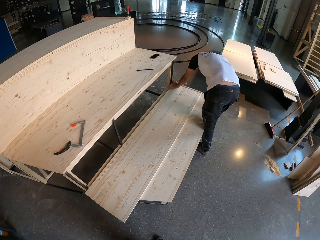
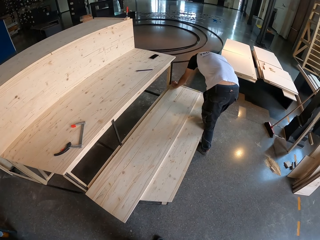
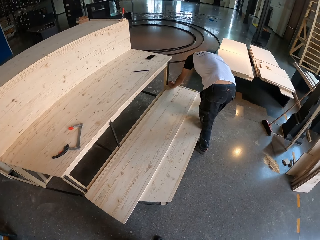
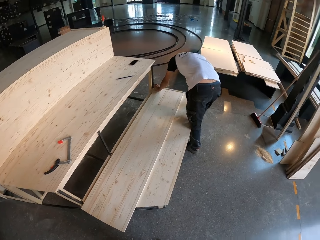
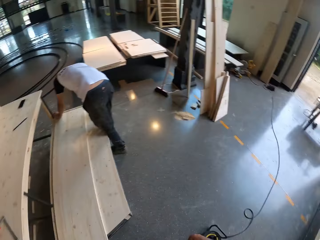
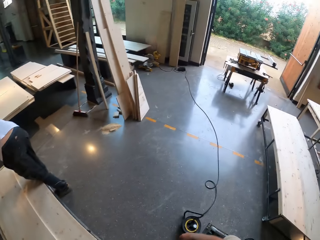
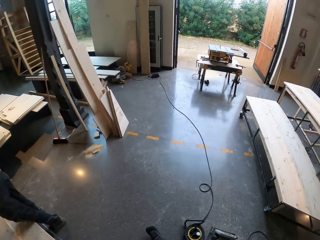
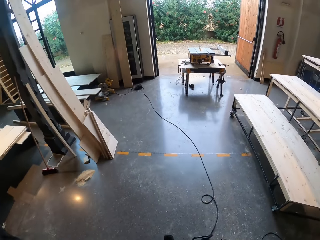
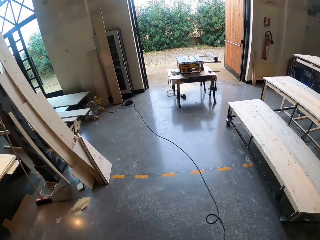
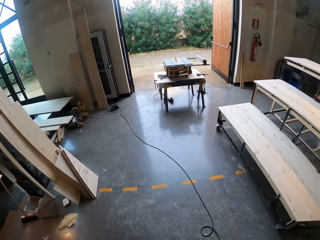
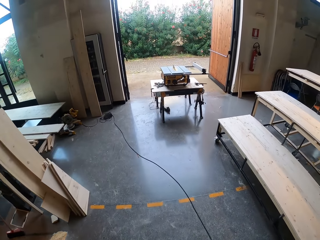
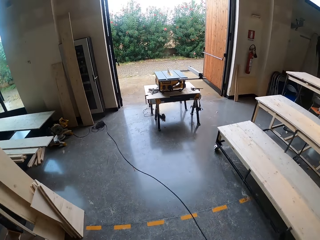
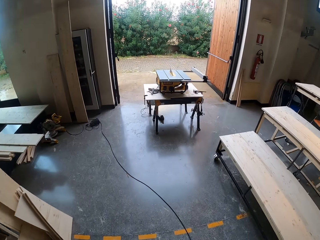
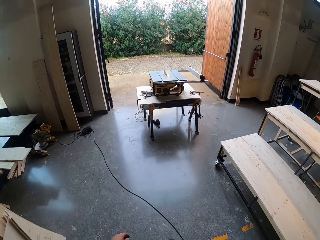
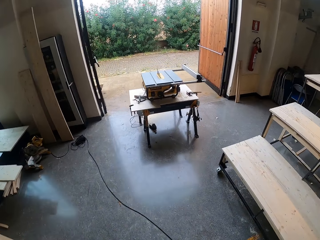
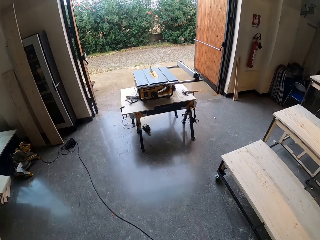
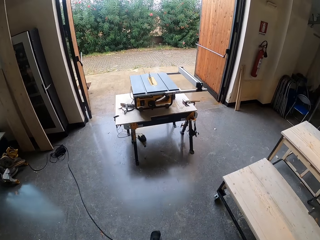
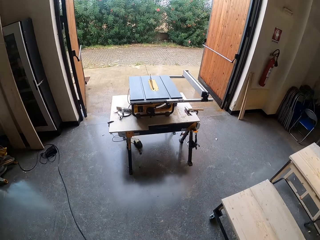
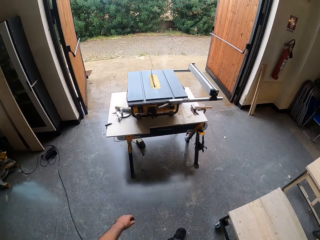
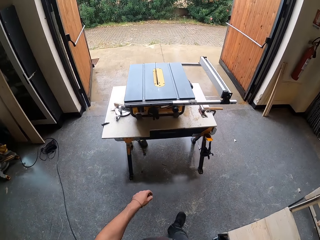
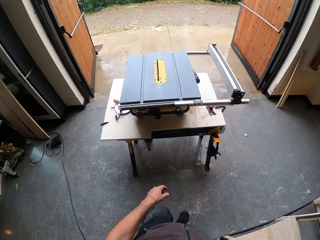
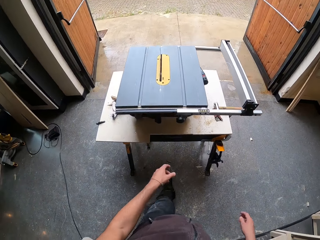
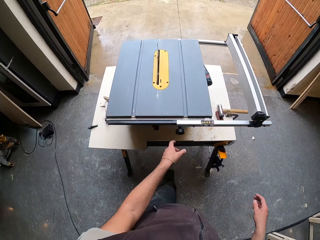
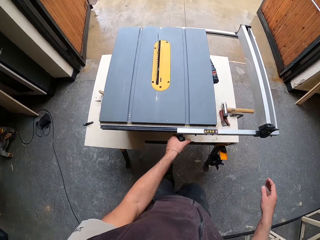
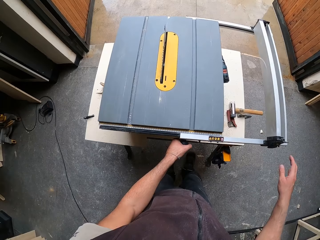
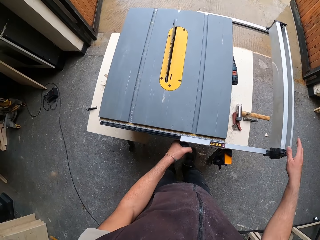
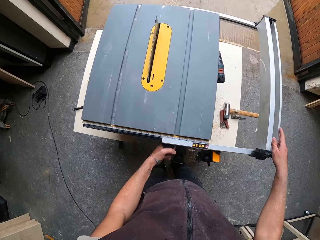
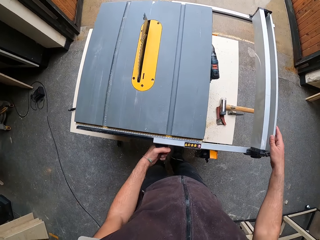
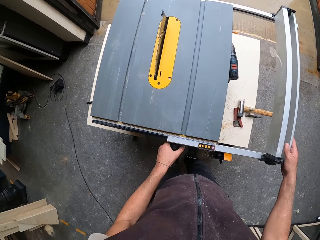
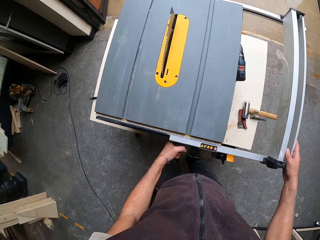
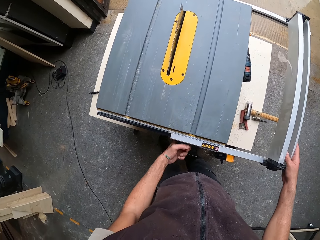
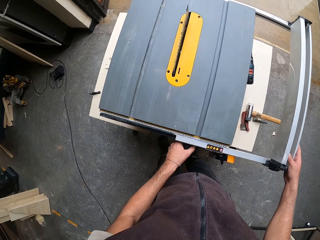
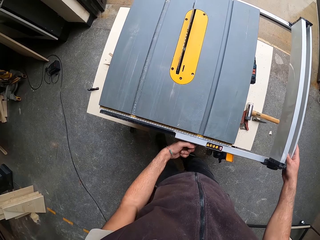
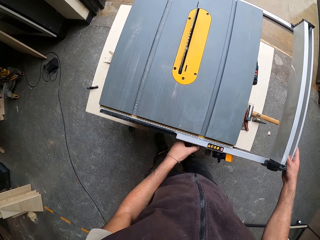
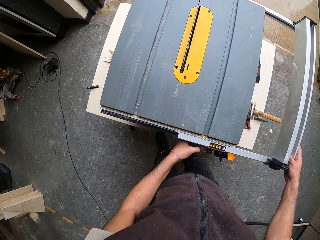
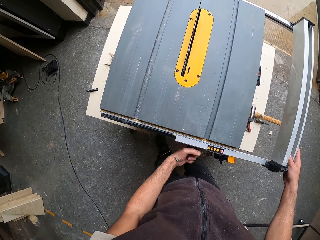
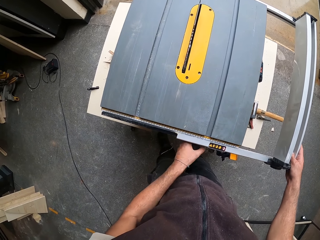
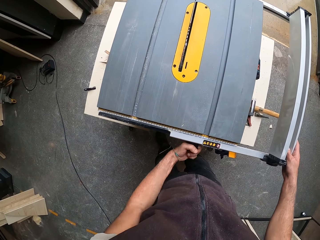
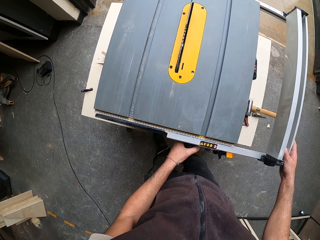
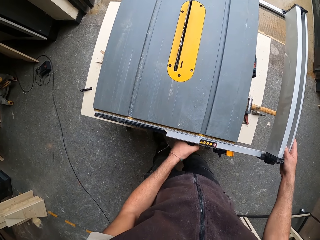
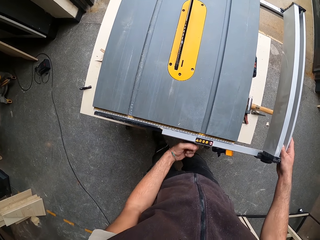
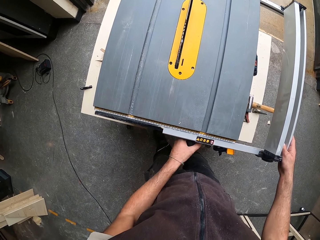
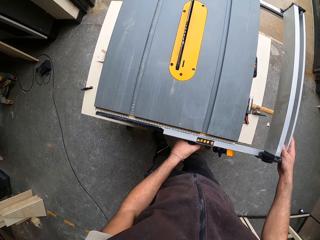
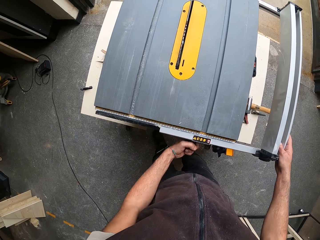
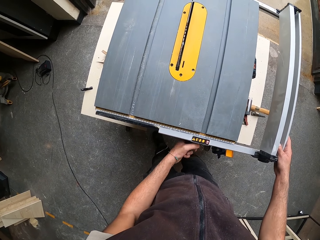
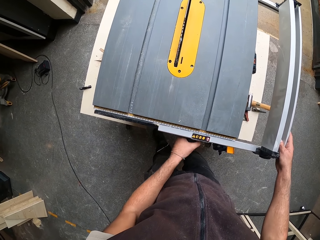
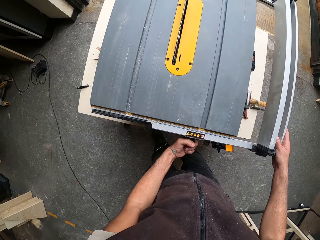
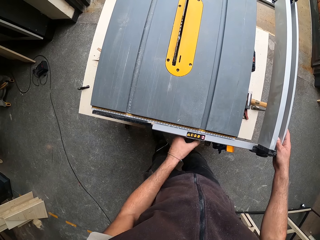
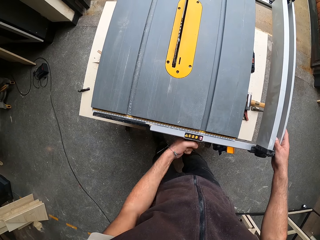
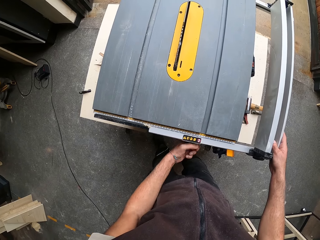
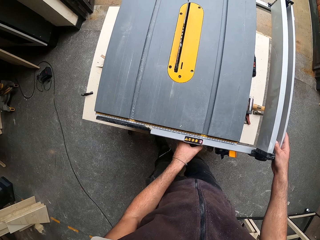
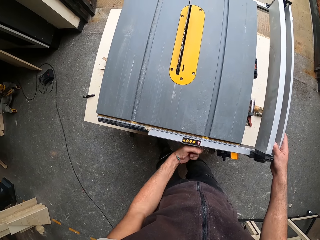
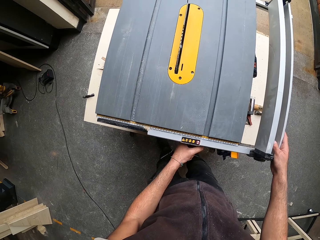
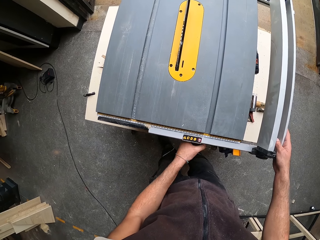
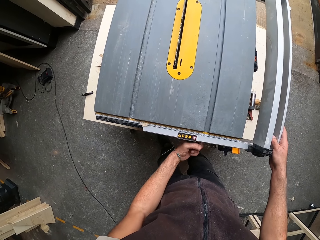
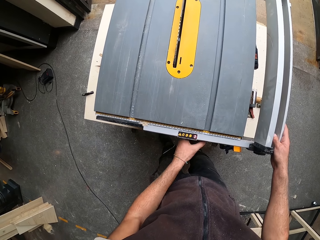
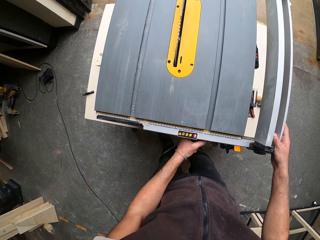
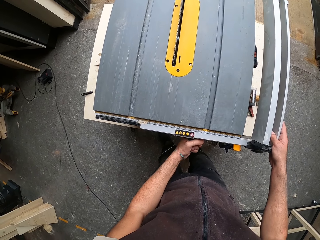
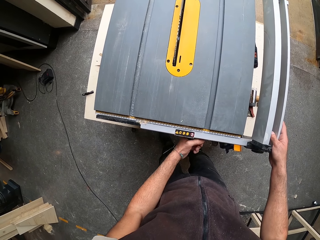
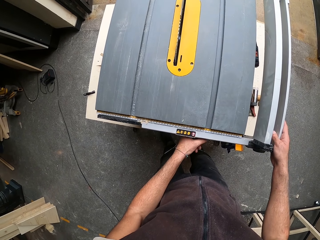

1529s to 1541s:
The camera wearer walks to the cutting machine. They adjust the cutting machine fence with both hands.

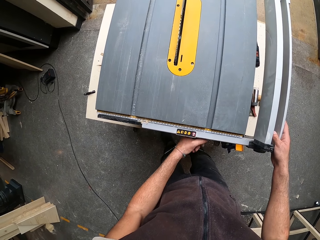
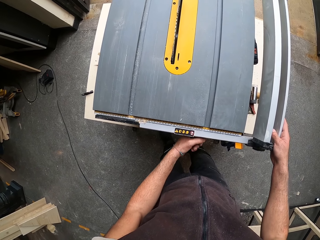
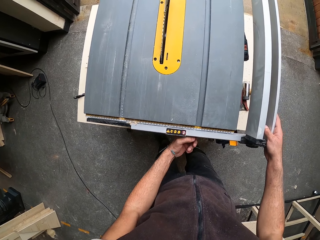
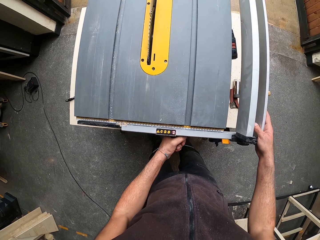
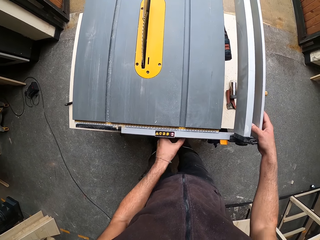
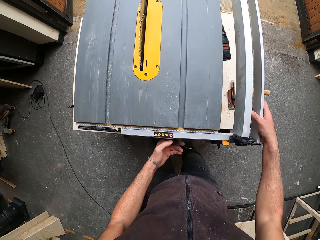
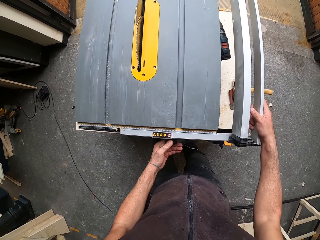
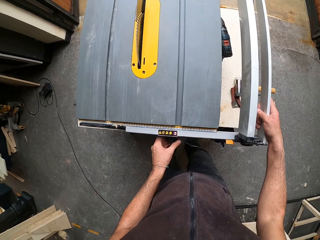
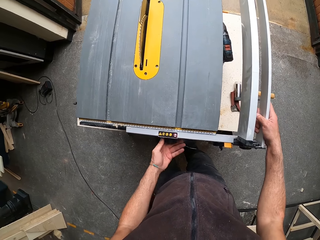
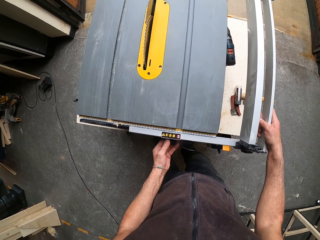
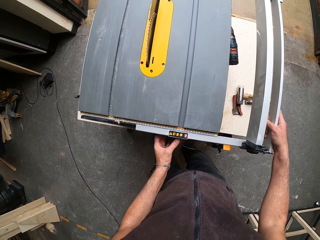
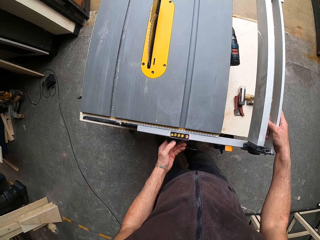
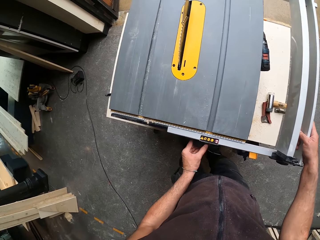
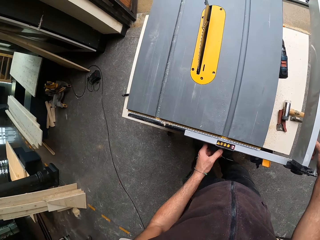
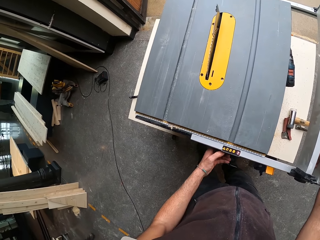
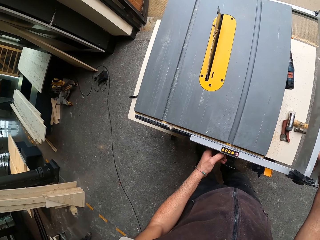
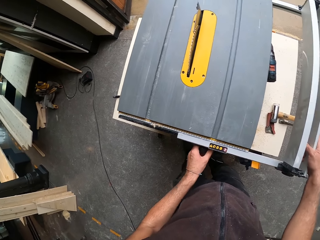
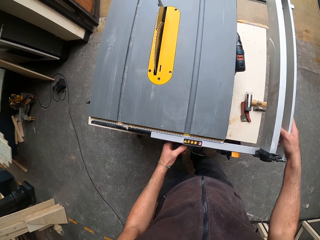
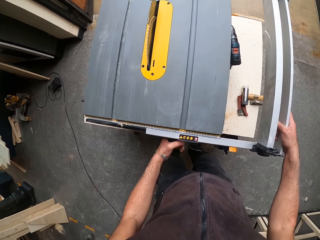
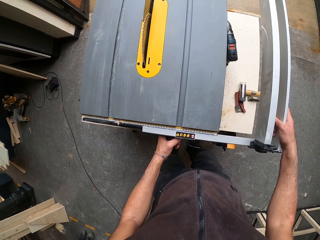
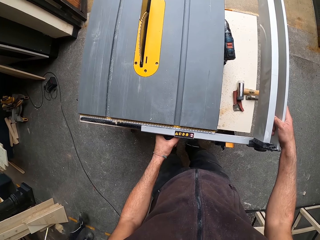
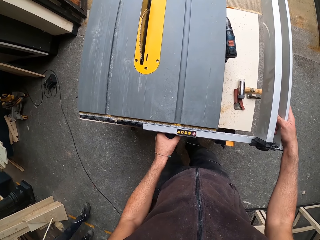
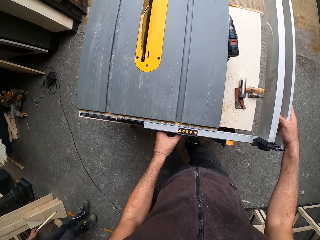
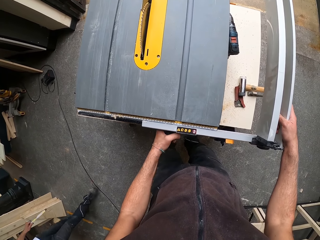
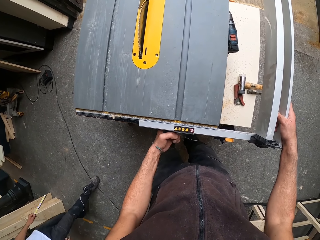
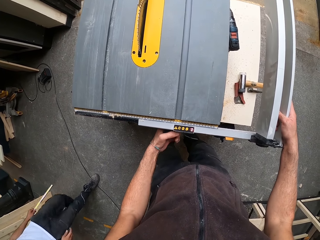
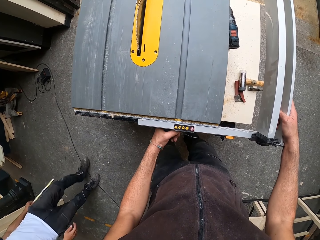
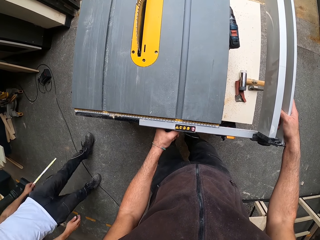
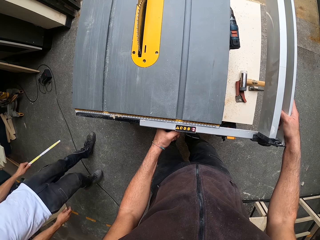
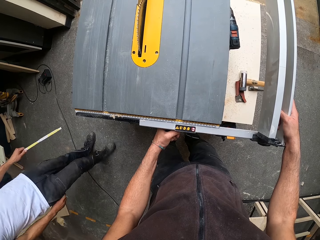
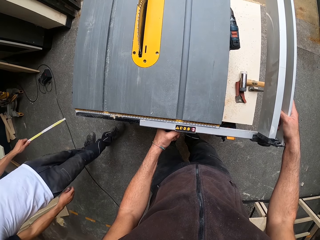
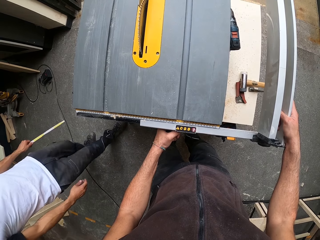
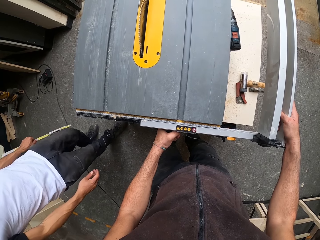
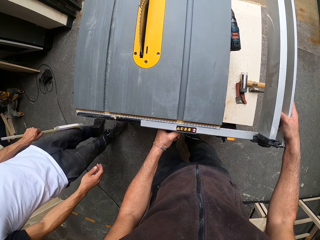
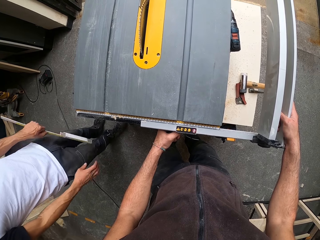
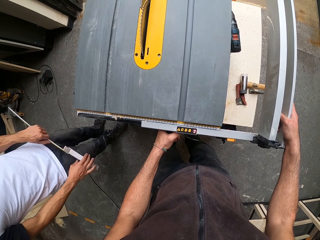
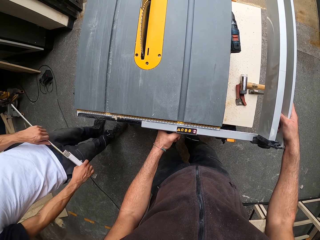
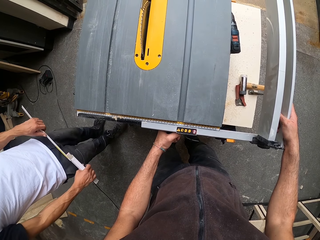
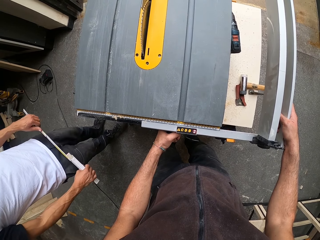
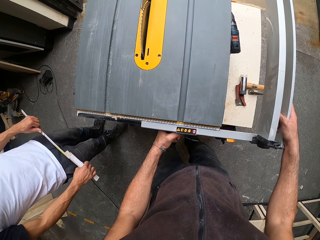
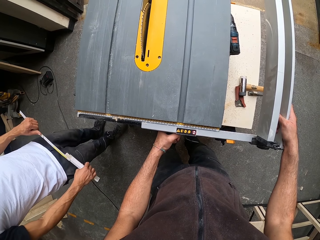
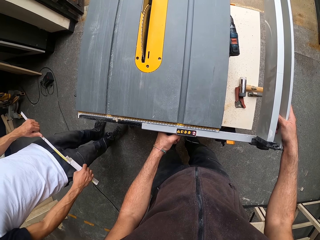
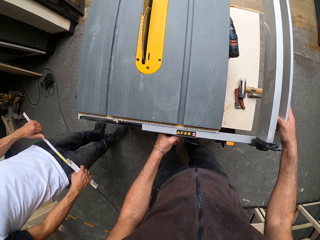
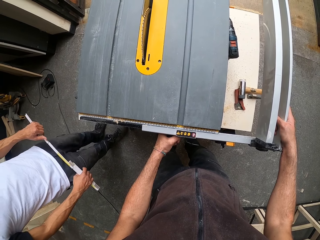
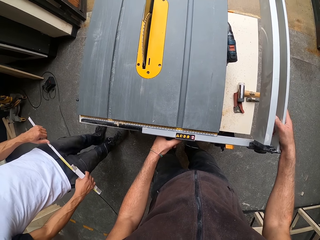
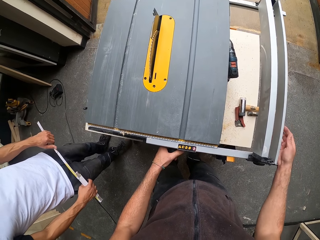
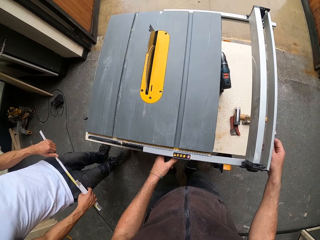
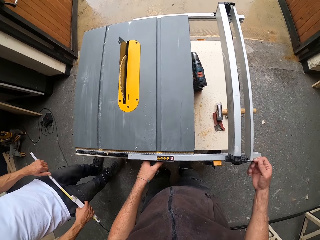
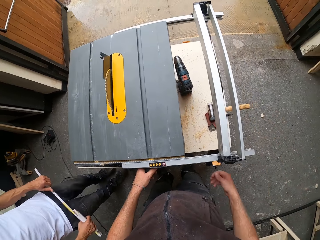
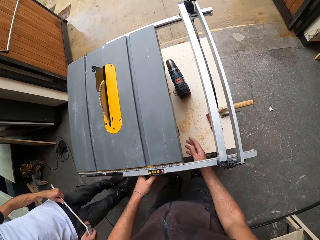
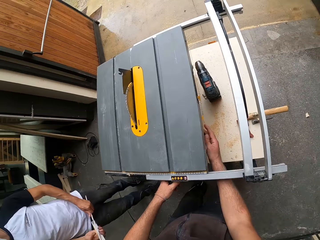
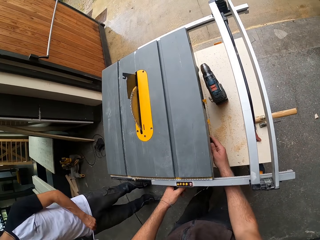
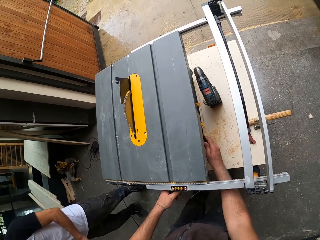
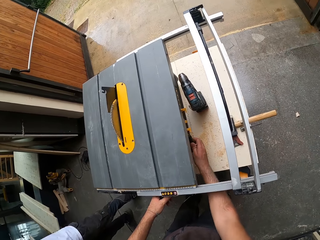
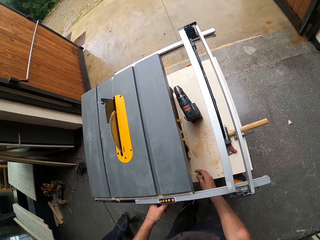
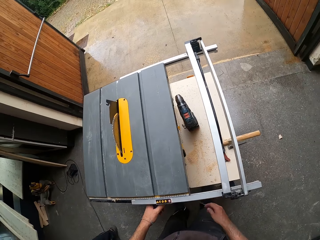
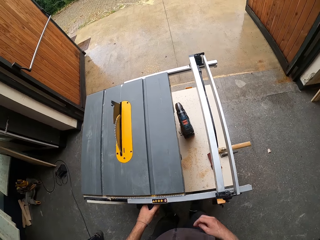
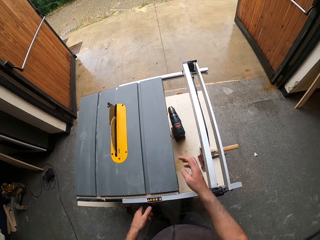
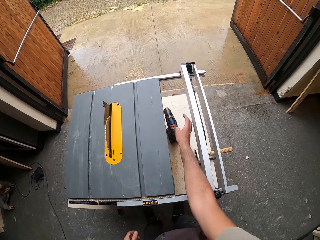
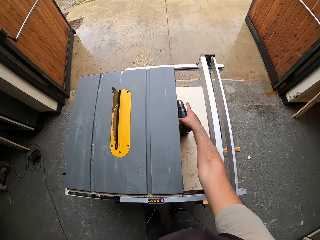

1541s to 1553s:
A man walks towards the camera wearer and holds the tape measure with both hands.
